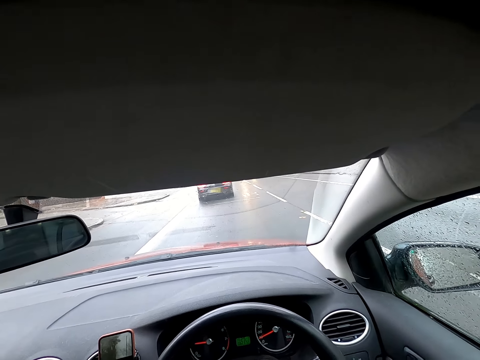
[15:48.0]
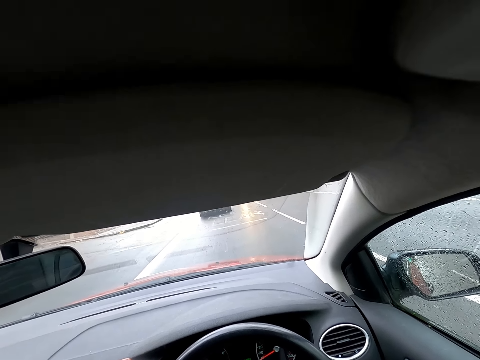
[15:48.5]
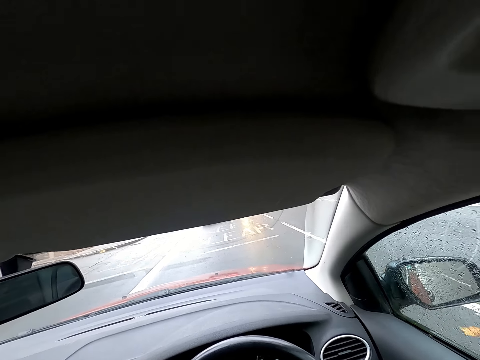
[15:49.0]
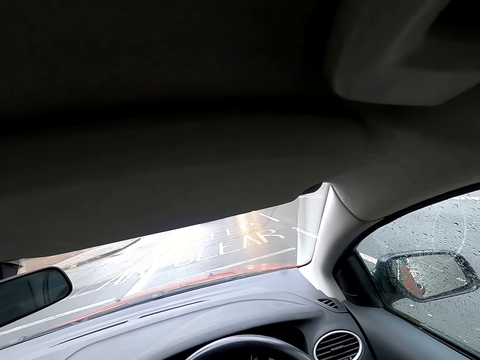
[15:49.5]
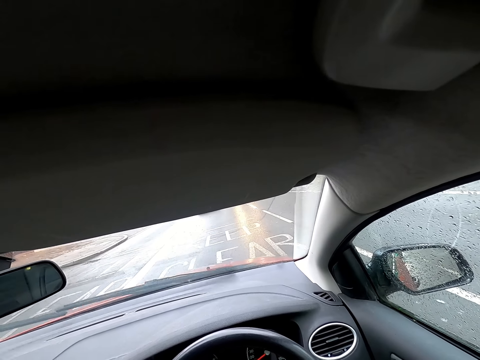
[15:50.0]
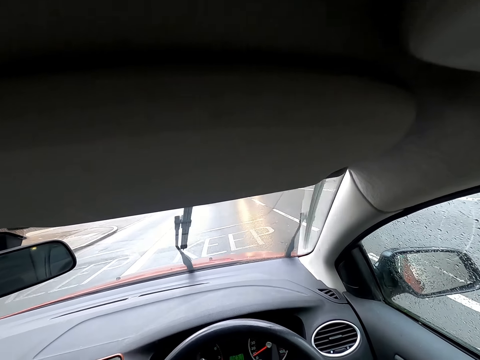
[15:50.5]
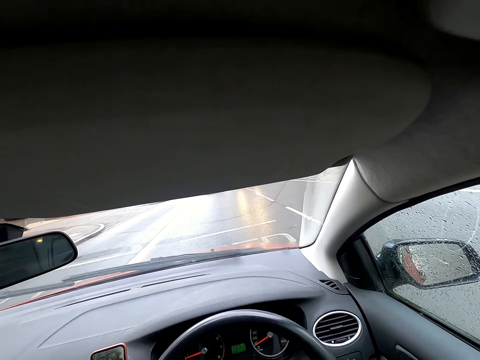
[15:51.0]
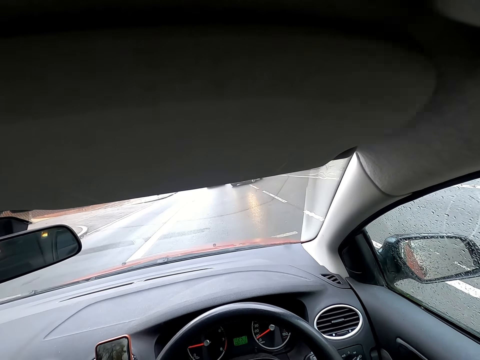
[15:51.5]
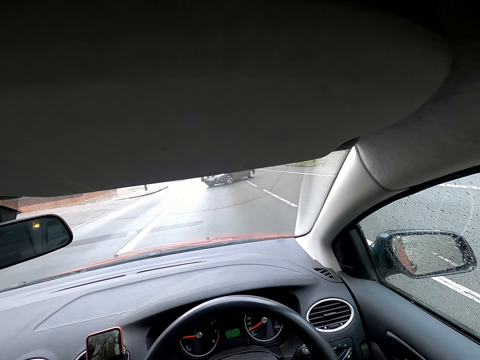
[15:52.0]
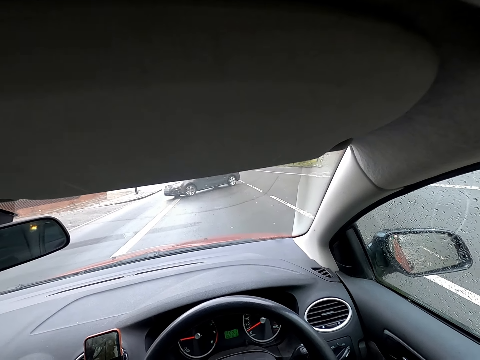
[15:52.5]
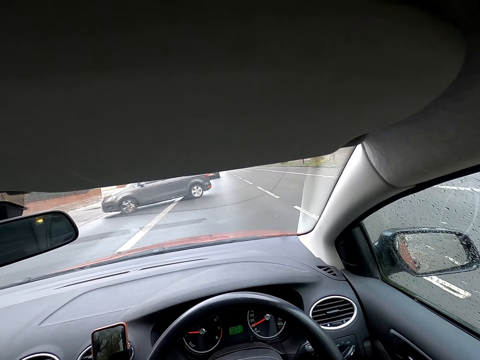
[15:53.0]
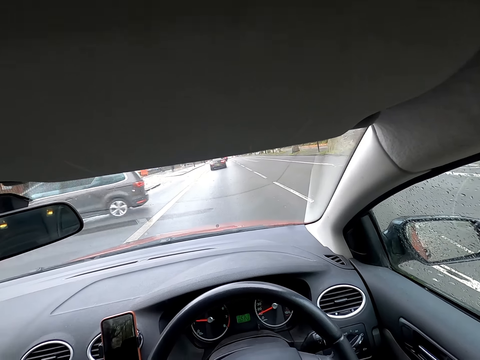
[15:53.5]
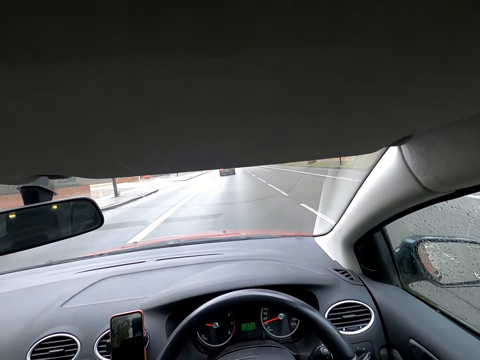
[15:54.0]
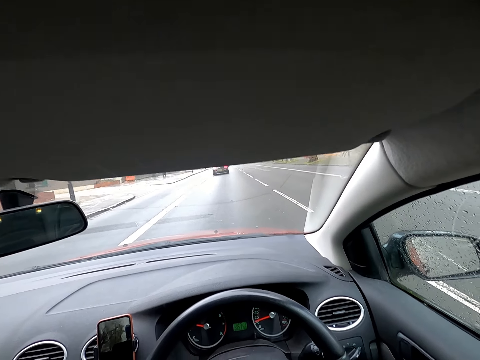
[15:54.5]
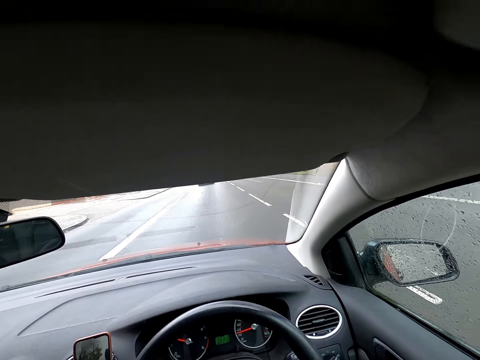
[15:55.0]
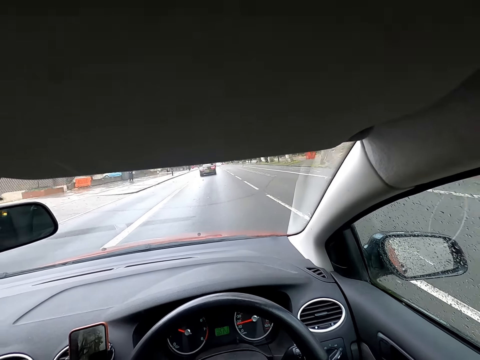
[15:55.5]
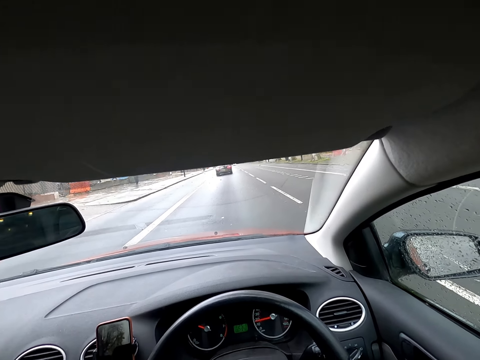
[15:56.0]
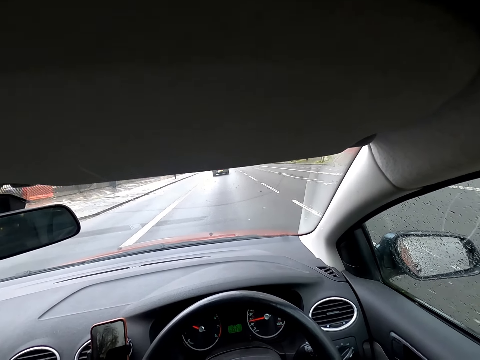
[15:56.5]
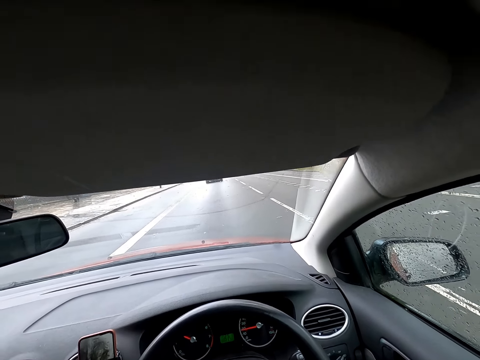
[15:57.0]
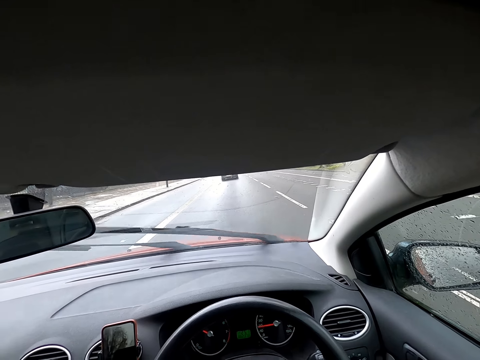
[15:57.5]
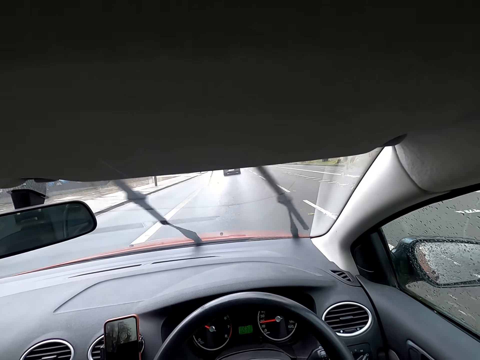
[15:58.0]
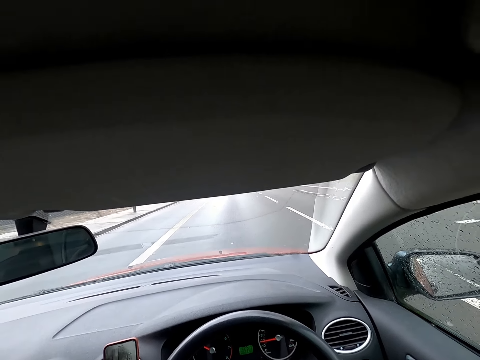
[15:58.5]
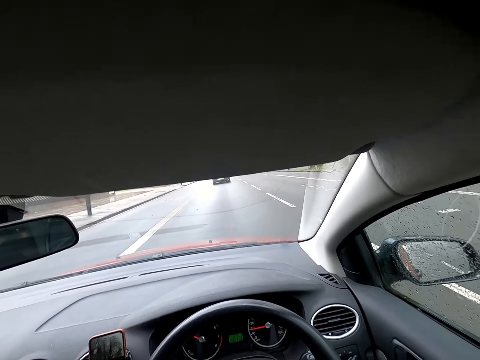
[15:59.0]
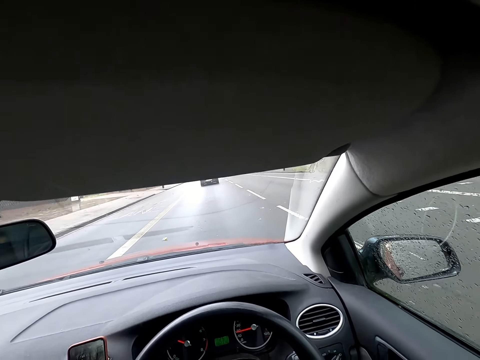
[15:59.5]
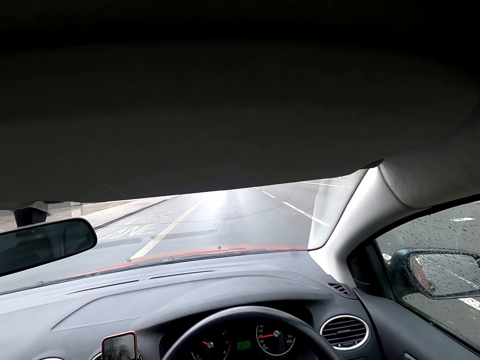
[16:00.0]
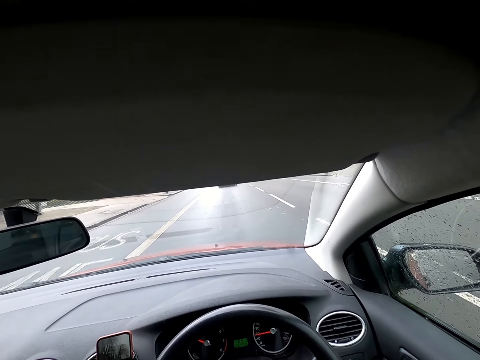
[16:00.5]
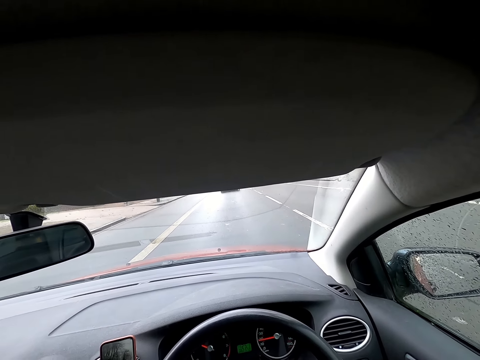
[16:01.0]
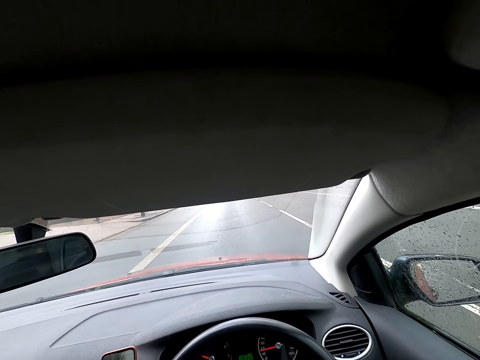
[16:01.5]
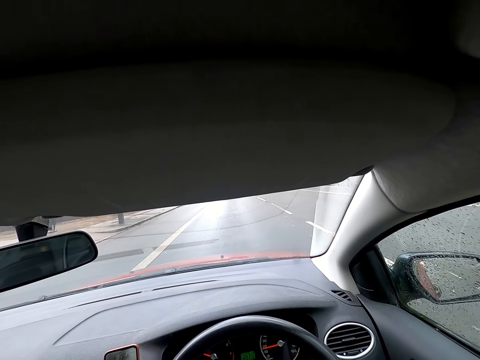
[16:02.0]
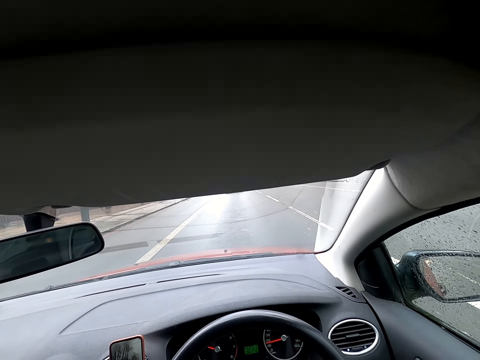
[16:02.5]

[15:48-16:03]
A car drives past the camera wearer.

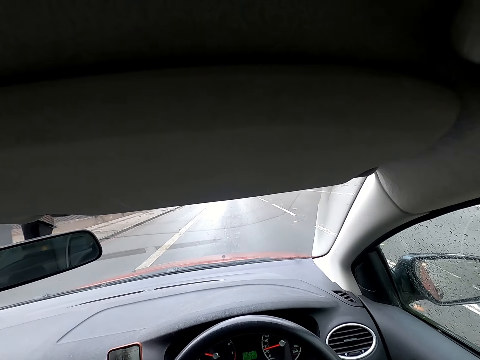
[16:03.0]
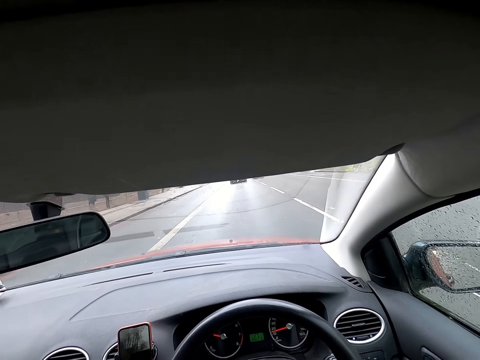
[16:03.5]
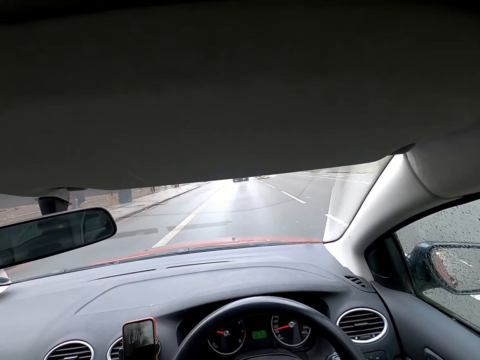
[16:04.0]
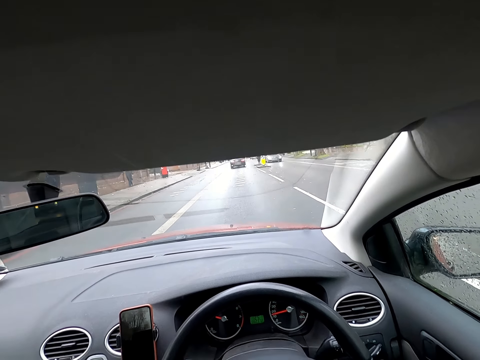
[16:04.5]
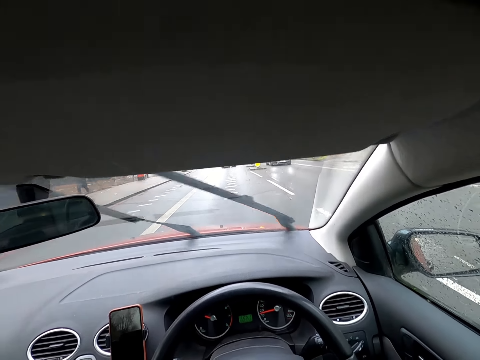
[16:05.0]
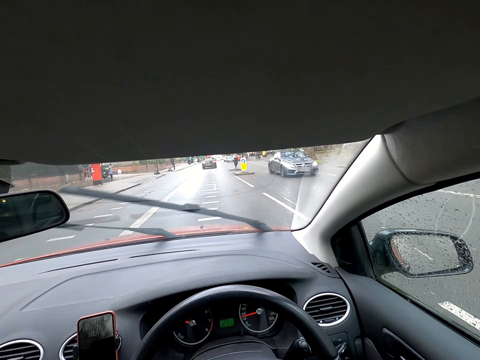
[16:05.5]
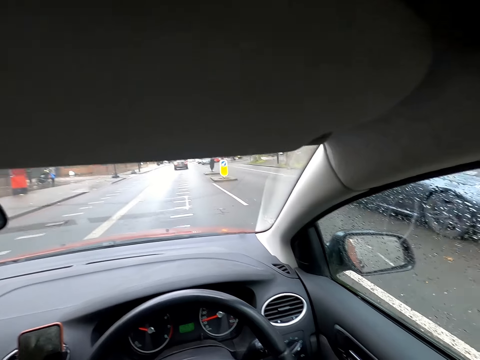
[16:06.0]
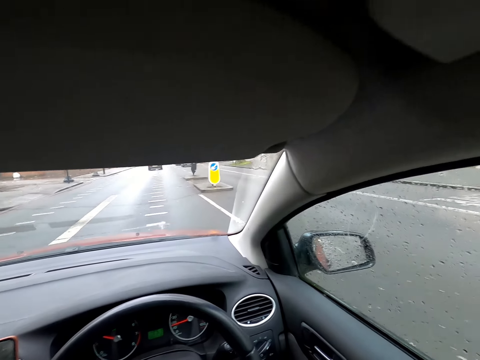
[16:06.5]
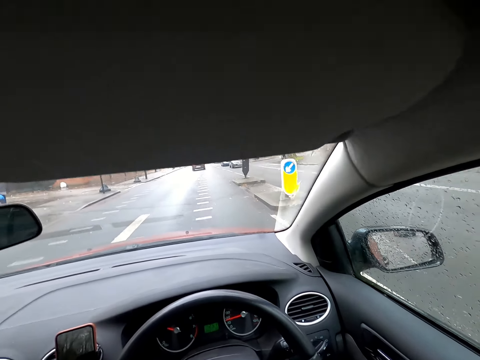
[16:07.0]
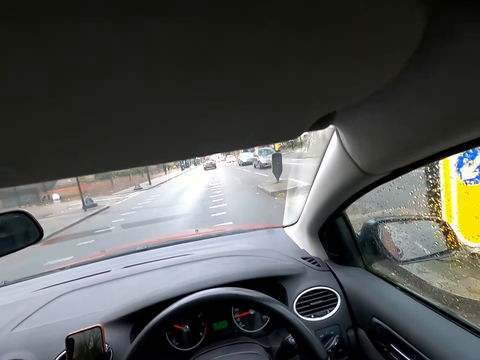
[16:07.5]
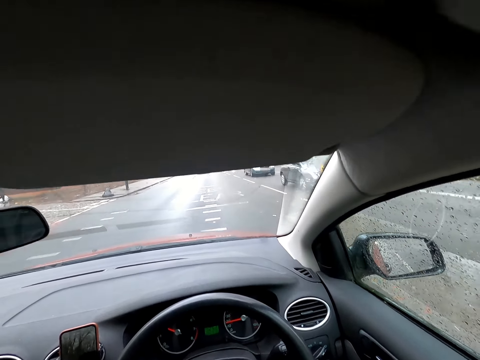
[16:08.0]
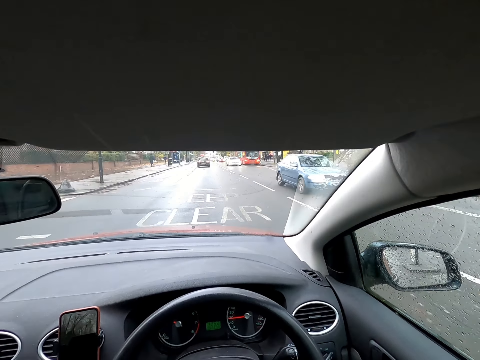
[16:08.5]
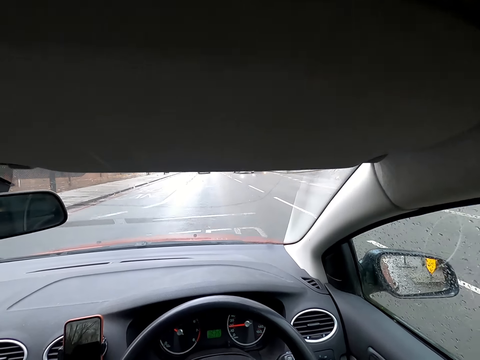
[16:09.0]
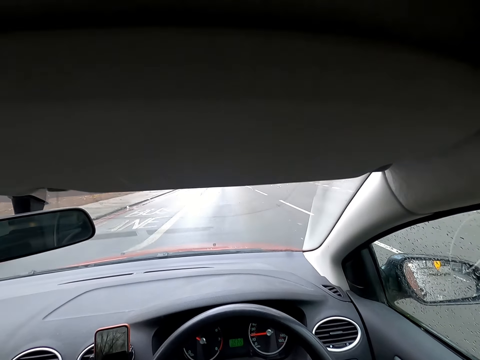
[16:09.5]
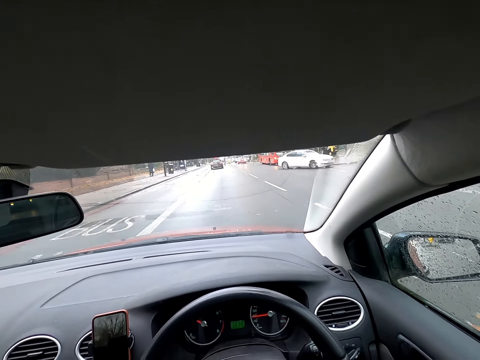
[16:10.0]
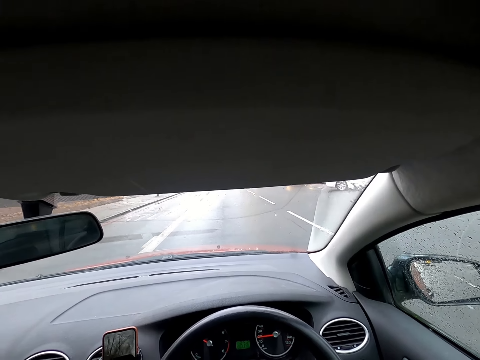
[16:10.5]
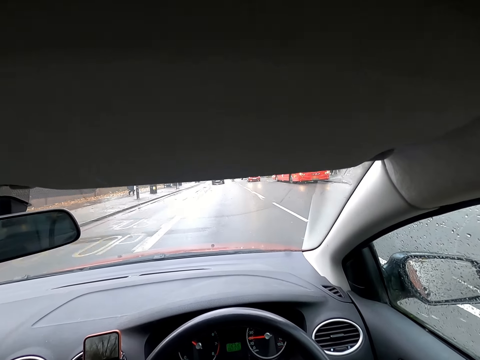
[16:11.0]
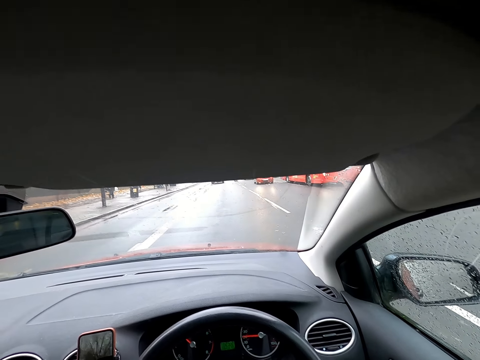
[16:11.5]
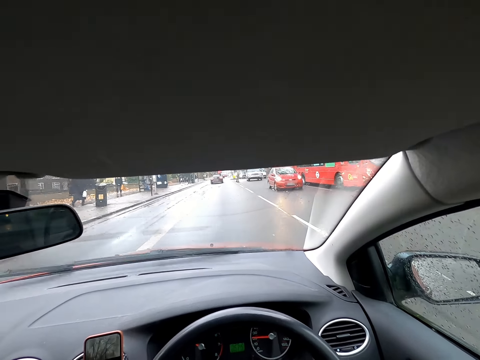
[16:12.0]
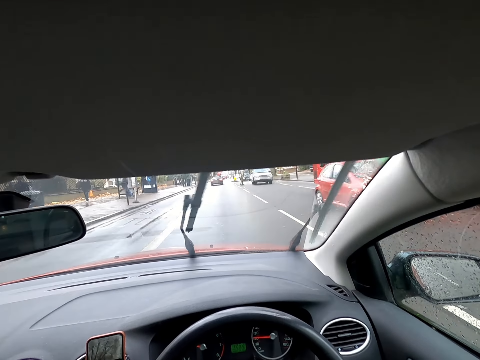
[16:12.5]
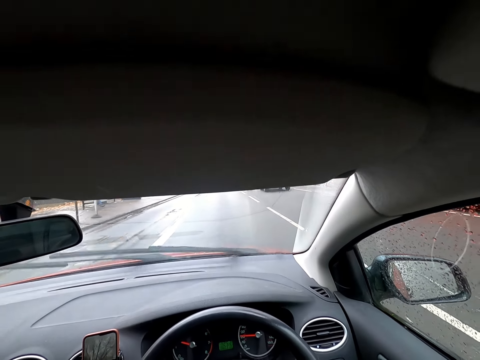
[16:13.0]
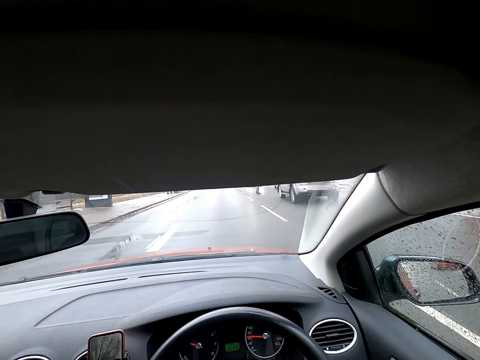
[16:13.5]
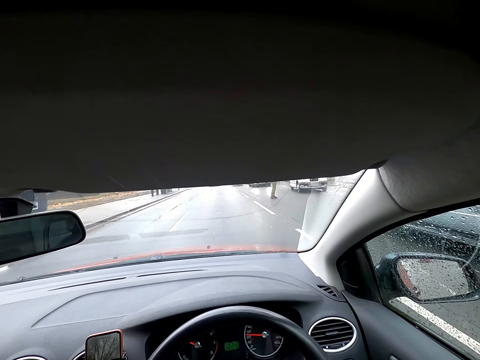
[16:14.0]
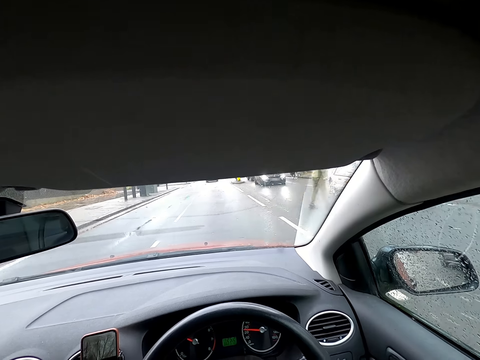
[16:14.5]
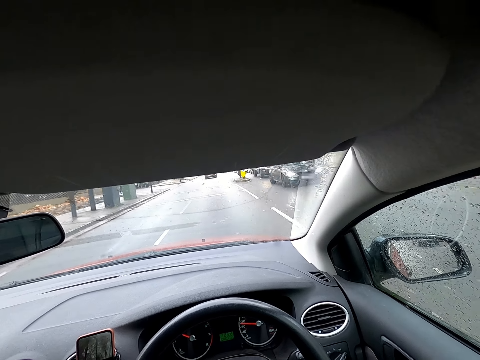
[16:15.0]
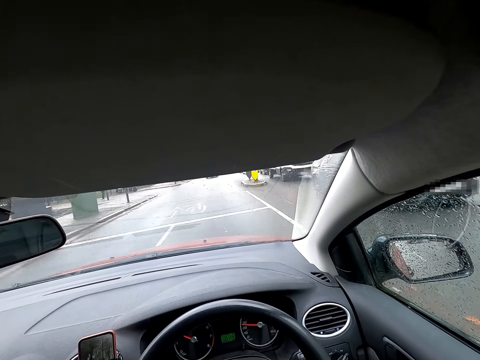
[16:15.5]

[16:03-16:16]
The camera wearer drives past a car. They drive past a car repeatedly.
